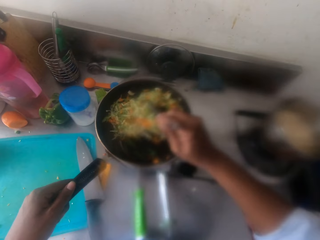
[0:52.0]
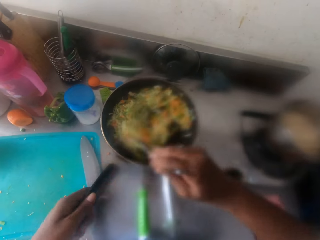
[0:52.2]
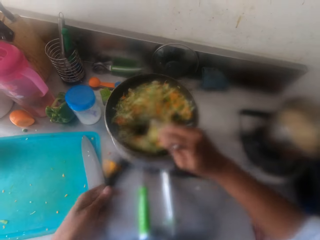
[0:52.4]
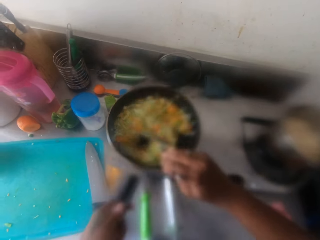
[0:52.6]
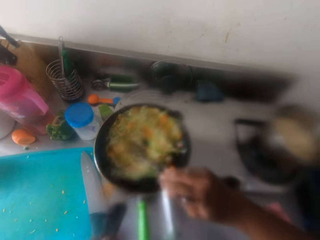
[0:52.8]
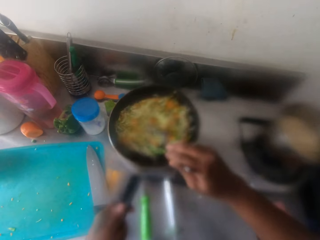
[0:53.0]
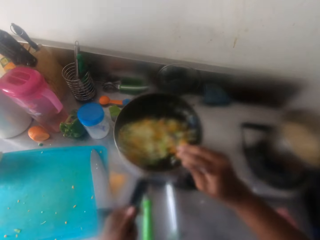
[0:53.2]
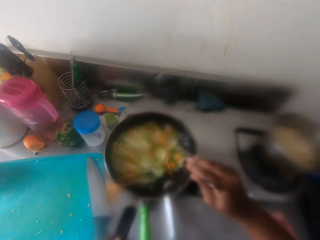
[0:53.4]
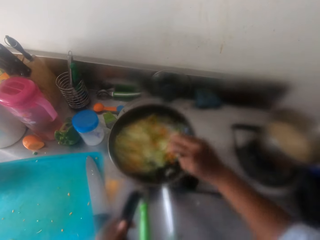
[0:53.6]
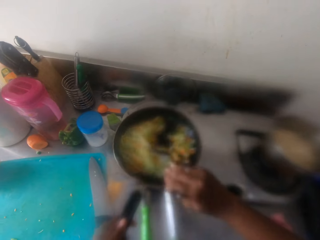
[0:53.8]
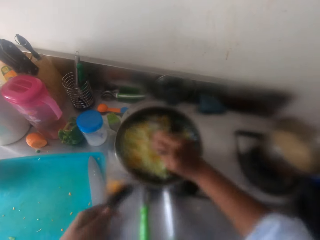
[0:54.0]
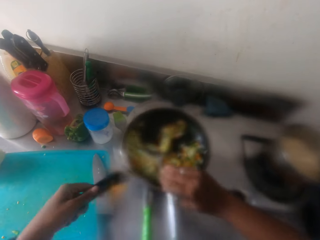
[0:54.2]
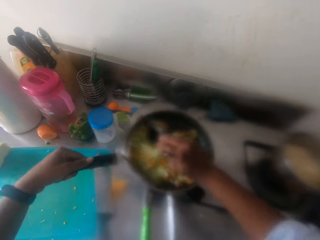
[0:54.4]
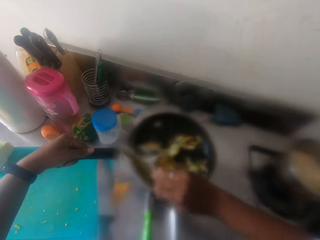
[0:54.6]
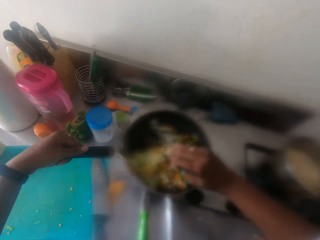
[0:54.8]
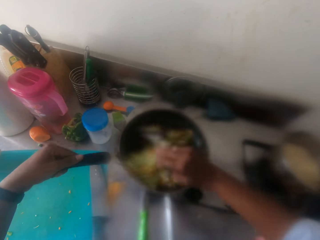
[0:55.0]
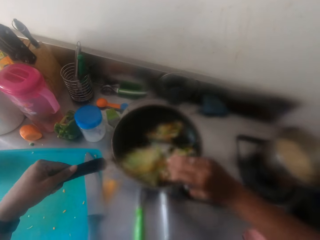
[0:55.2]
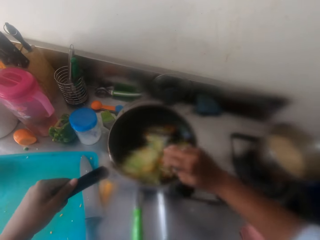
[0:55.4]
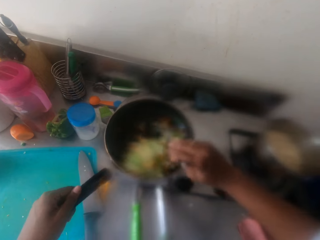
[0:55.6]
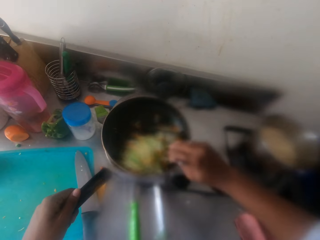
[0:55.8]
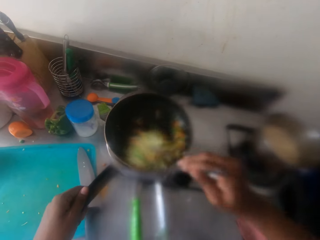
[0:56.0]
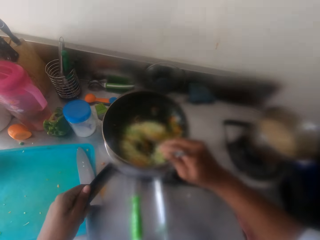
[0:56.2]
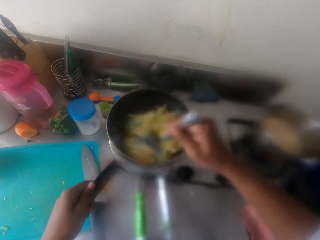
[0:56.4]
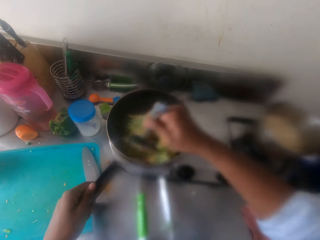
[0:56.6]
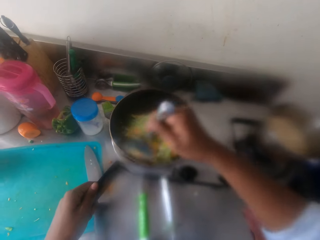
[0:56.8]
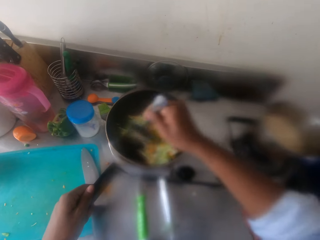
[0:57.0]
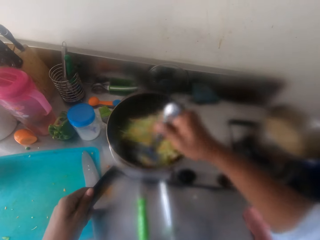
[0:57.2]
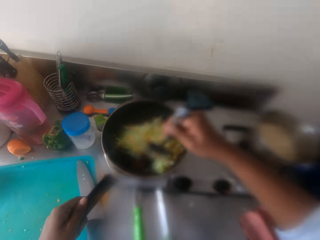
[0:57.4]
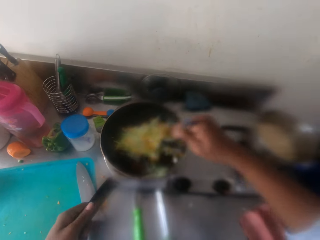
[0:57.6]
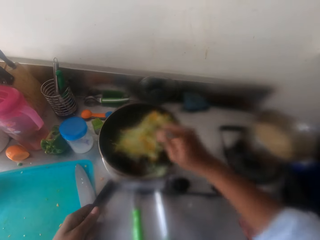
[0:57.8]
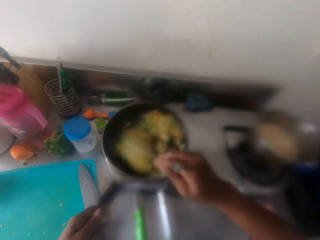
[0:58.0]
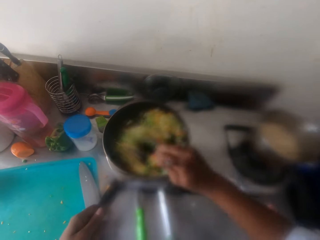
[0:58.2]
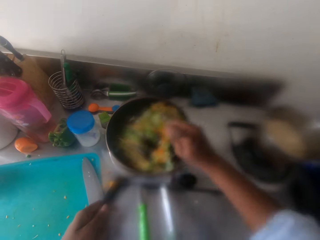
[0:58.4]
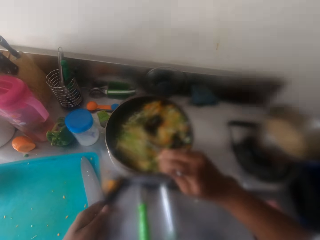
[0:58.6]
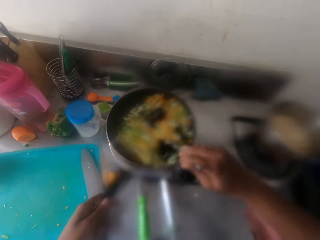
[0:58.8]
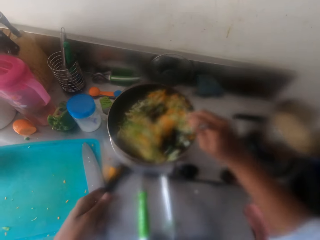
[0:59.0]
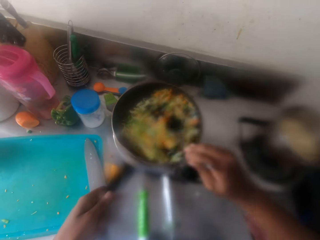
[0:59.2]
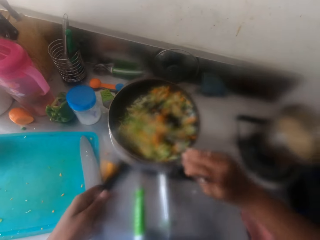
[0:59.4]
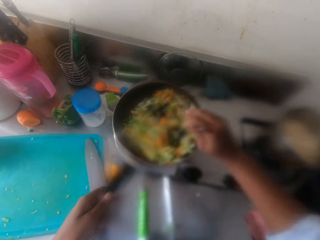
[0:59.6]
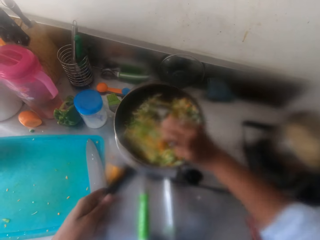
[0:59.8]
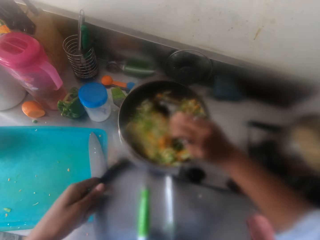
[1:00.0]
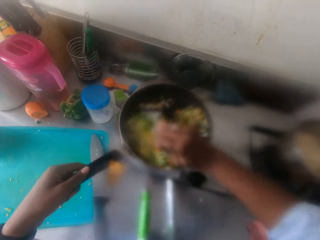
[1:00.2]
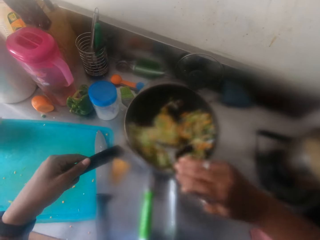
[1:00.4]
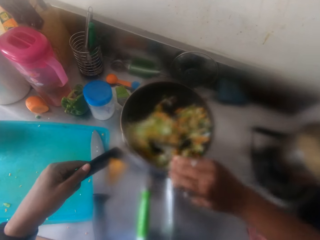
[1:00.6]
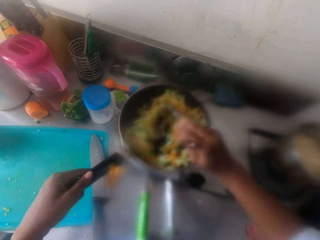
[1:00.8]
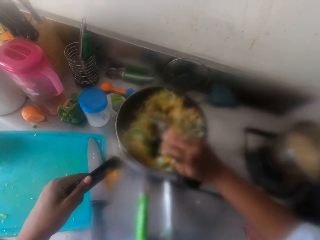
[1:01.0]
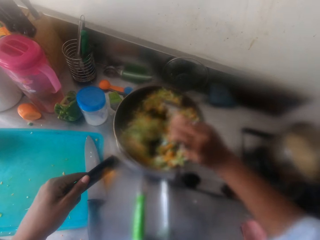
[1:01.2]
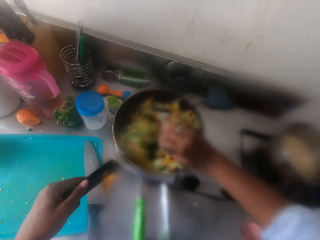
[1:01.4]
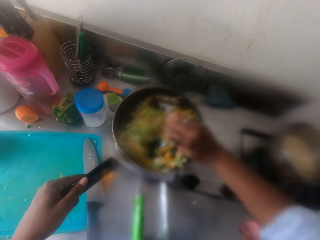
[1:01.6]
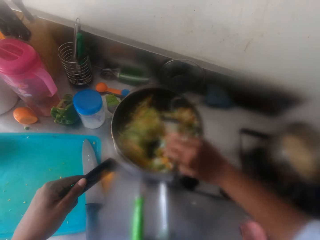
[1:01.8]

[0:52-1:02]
The camera wearer shakes the frying pan with his left hand. He spins the pan.

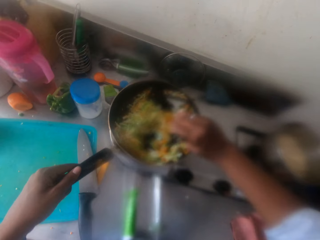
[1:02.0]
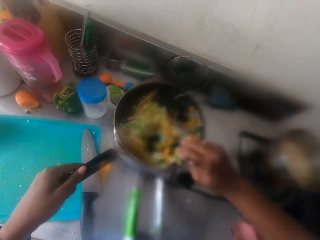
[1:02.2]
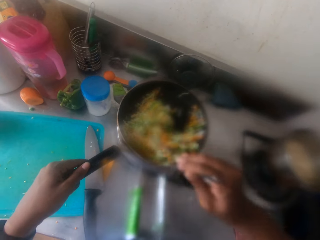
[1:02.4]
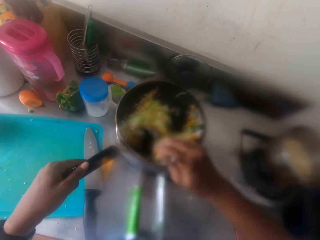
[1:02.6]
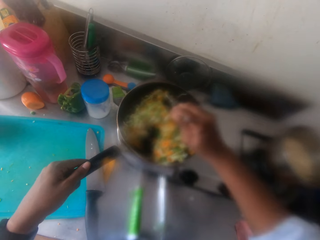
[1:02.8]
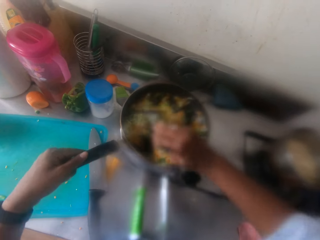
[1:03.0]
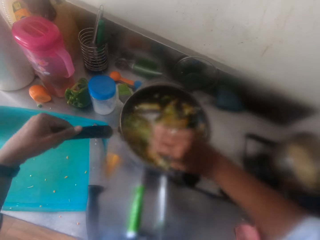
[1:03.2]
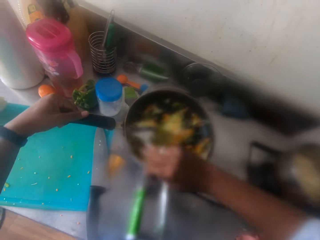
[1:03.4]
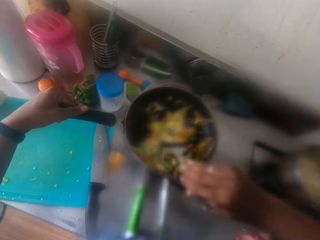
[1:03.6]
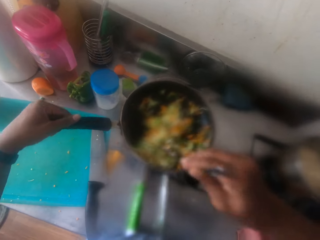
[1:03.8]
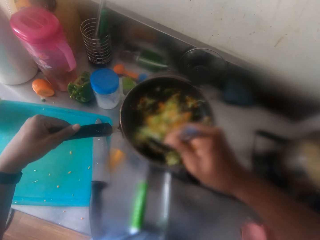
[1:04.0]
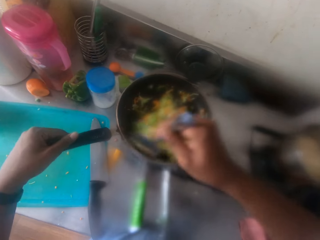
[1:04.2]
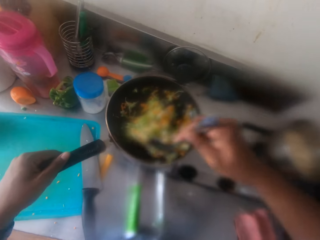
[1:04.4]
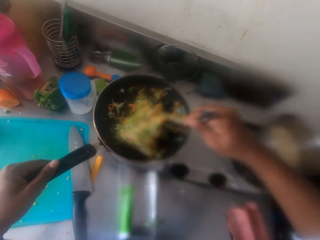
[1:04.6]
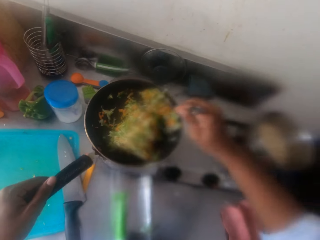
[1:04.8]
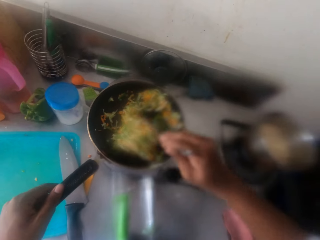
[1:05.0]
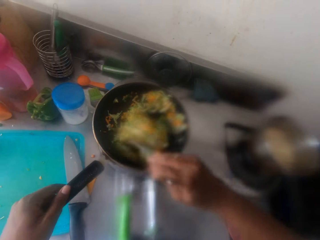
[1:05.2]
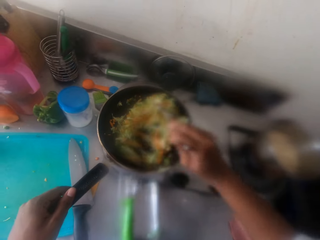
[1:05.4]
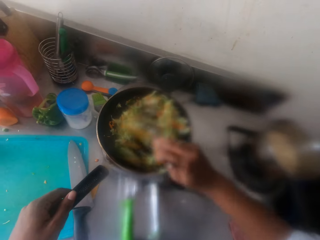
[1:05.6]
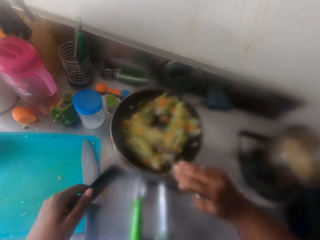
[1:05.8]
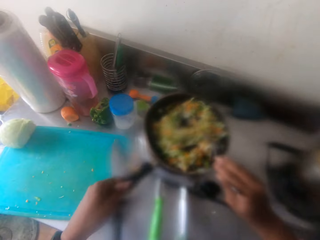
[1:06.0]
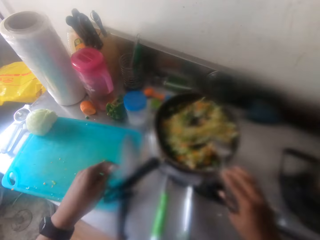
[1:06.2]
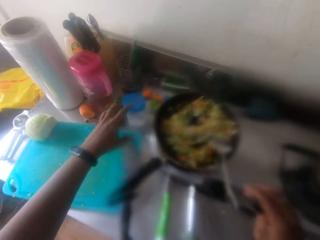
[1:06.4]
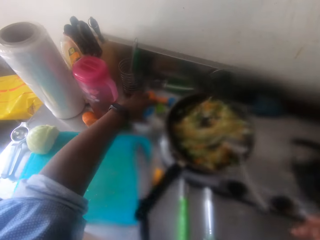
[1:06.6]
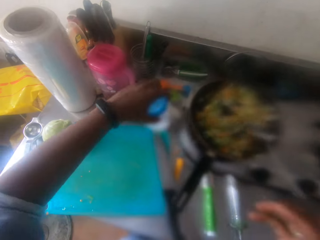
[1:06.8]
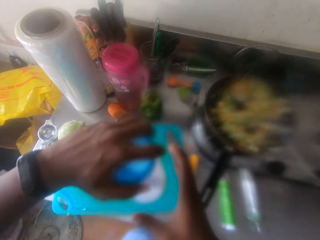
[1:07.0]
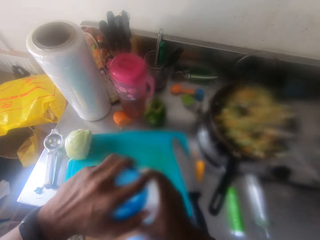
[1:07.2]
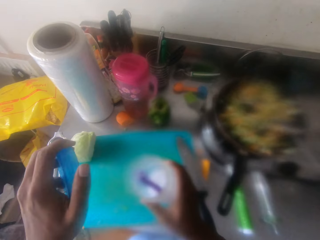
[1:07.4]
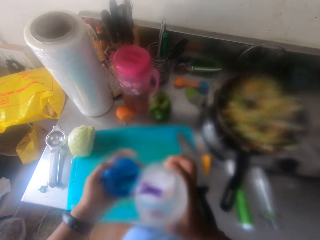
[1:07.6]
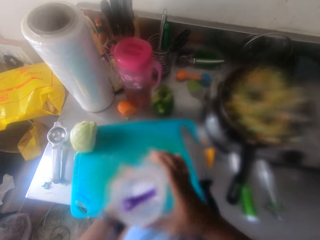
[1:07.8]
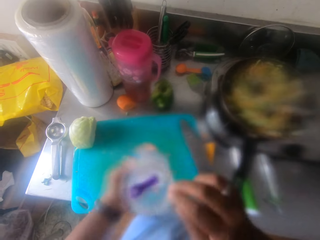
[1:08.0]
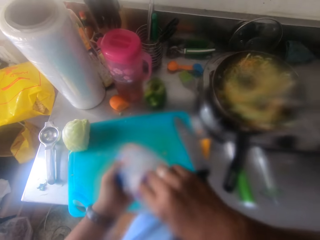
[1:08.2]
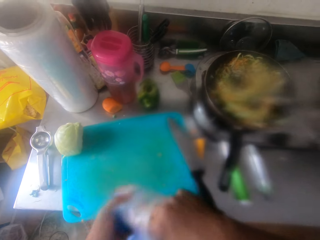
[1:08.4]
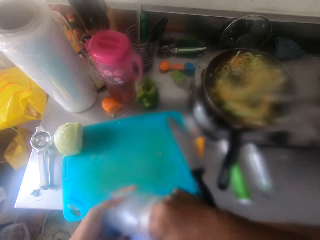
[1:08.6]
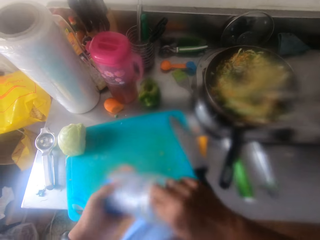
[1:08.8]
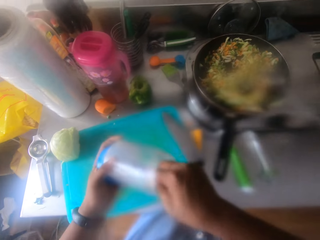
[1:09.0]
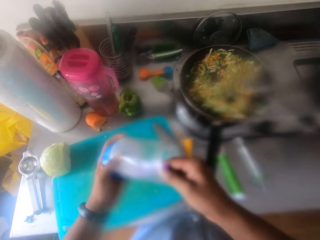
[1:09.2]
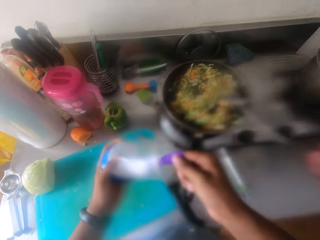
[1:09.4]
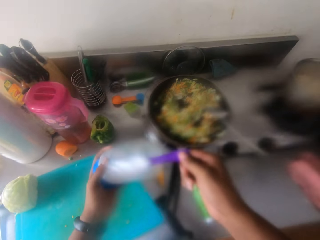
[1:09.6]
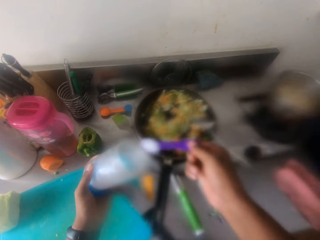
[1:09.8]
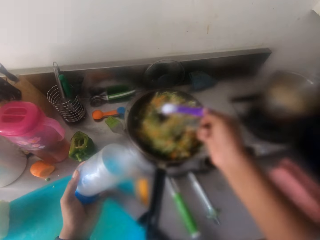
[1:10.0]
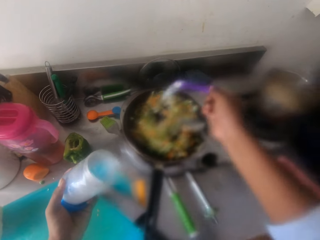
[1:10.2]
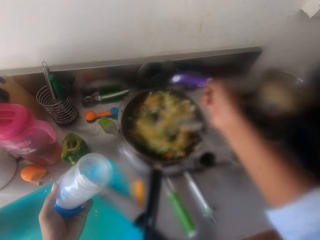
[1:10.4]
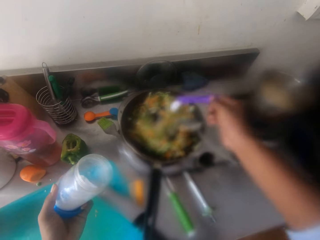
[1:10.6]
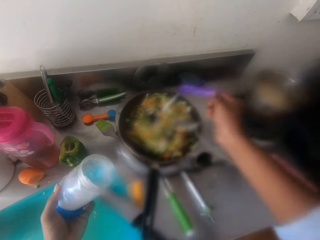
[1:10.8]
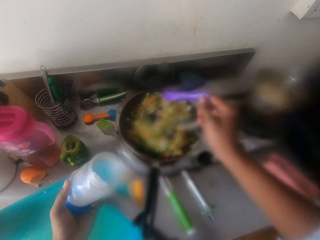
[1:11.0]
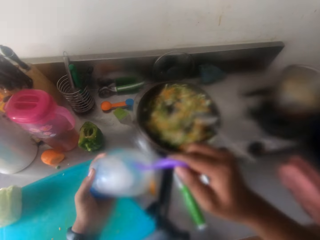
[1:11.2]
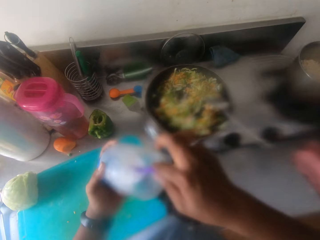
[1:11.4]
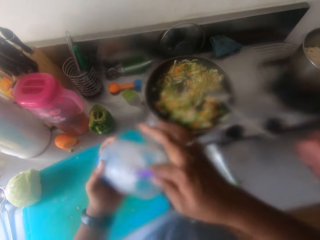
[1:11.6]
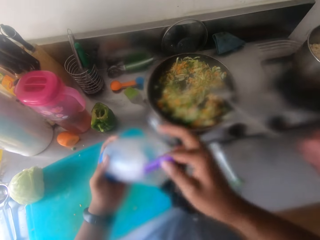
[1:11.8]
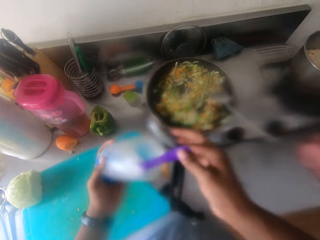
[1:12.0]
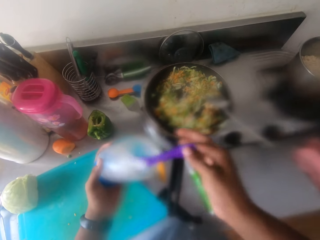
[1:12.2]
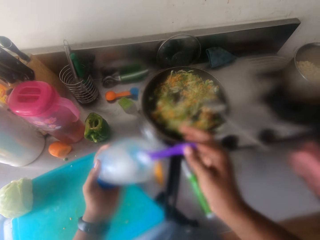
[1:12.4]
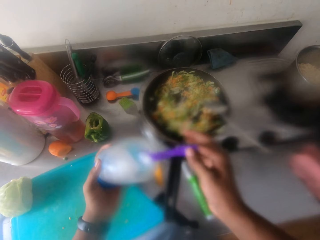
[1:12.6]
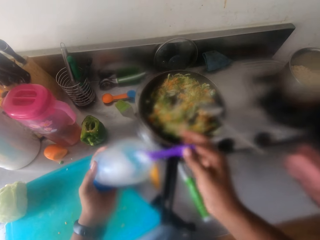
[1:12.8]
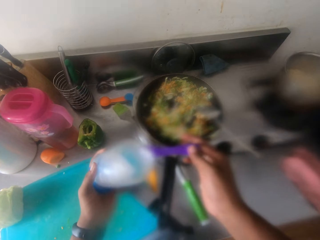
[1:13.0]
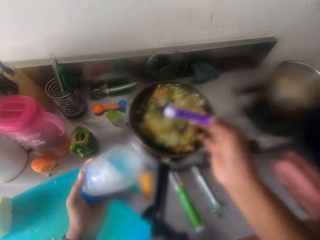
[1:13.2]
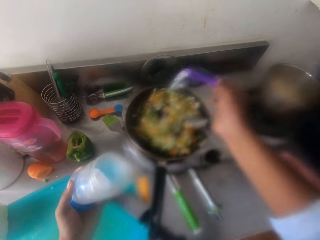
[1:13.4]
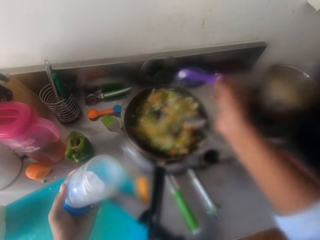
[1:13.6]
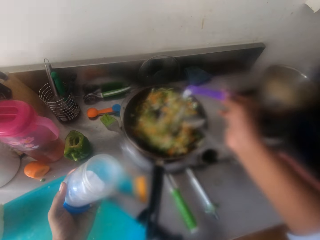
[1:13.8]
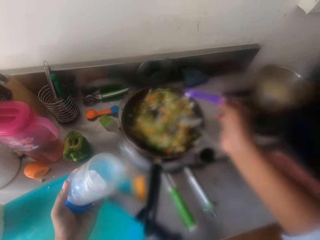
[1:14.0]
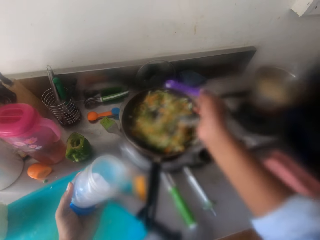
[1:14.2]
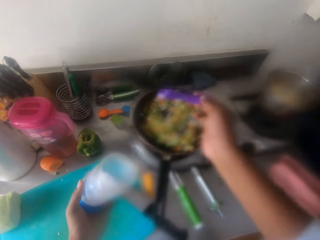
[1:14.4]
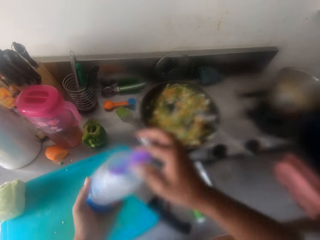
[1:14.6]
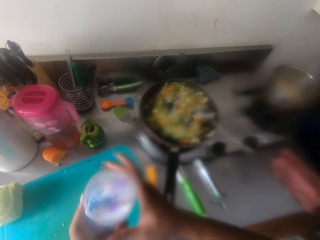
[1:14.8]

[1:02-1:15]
The camera wearer spins the pan. He removes his left hand from the frying pan handle and drops the spoon on the frying pan. He picks a bottle of salt from the kitchen slab. He opens the lid of the bottle of salt. He picks a spoon. He takes some salt from the bottle with the spoon. He puts the salt on the vegetables. He scoops the salt from the bottle. He adds salt to the ingredients.
